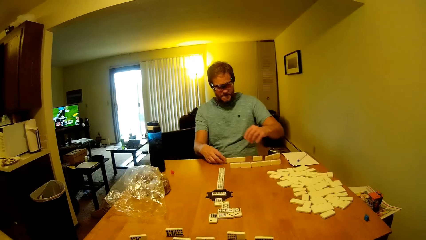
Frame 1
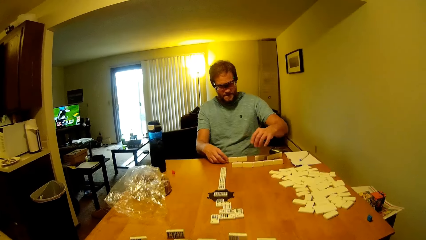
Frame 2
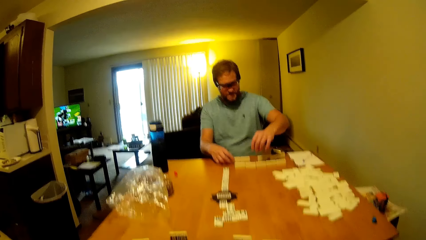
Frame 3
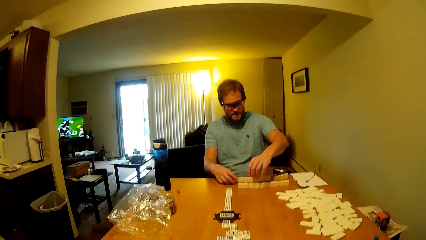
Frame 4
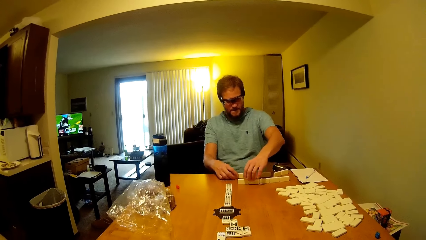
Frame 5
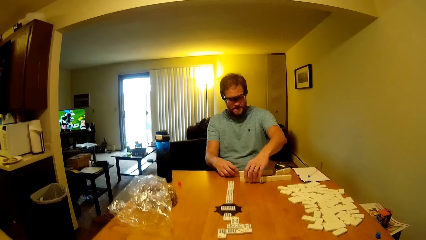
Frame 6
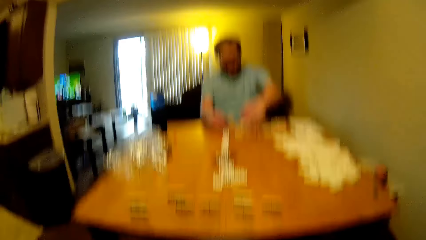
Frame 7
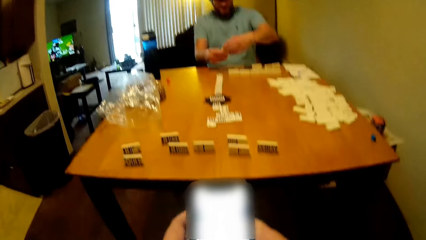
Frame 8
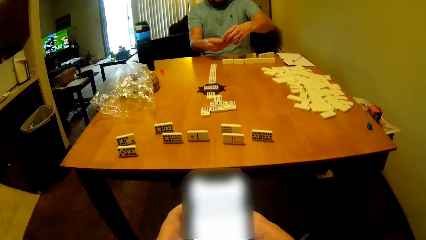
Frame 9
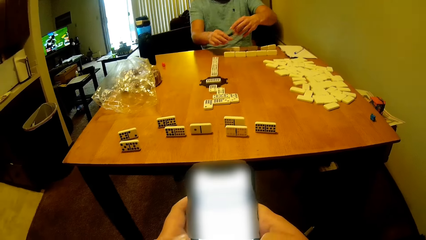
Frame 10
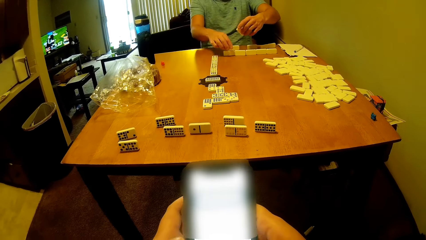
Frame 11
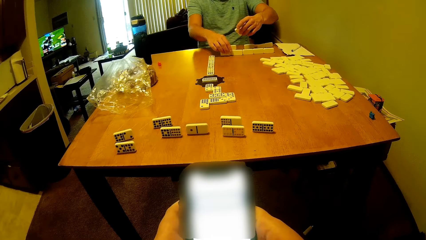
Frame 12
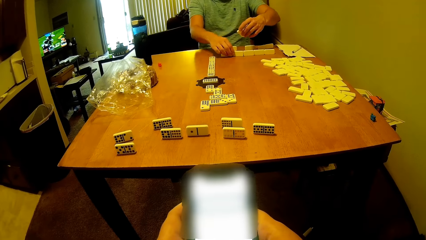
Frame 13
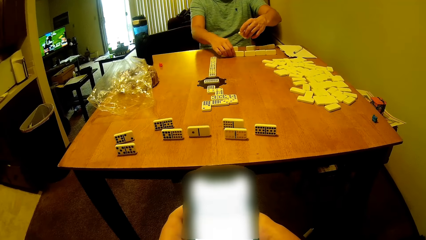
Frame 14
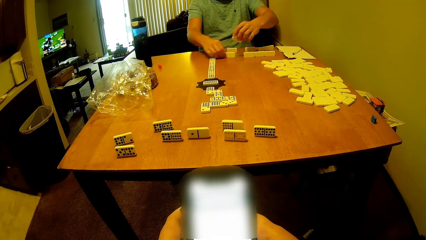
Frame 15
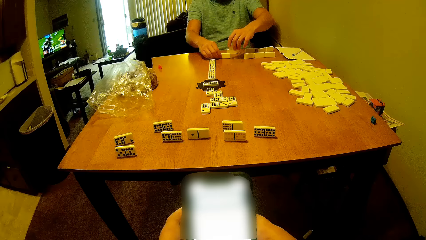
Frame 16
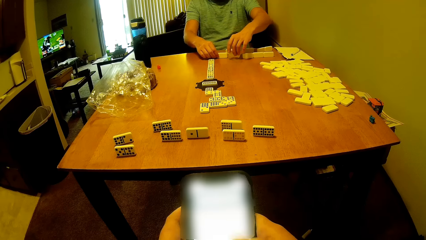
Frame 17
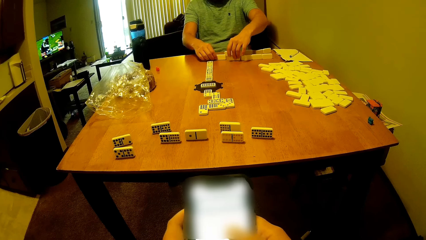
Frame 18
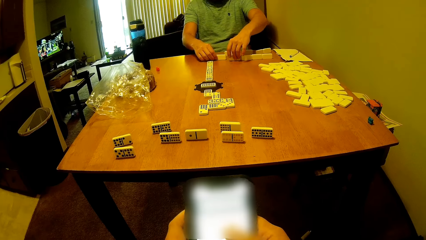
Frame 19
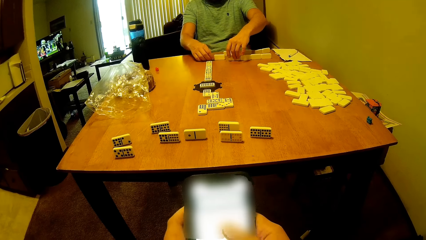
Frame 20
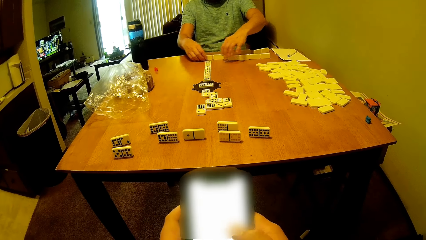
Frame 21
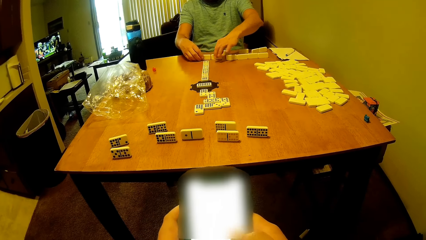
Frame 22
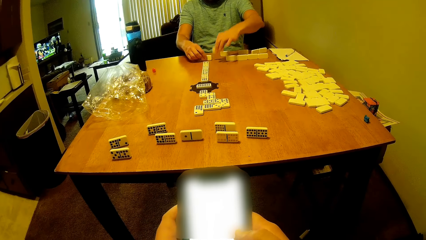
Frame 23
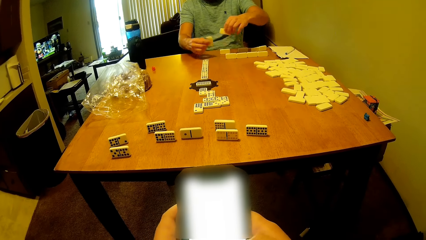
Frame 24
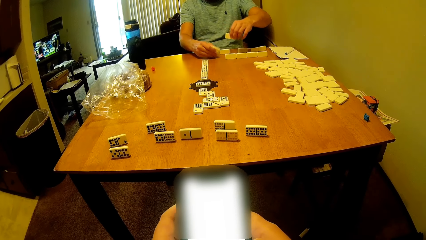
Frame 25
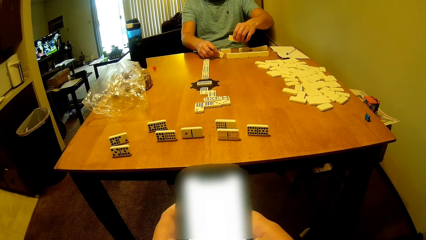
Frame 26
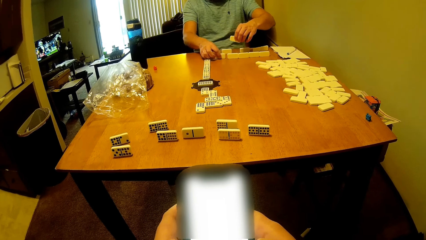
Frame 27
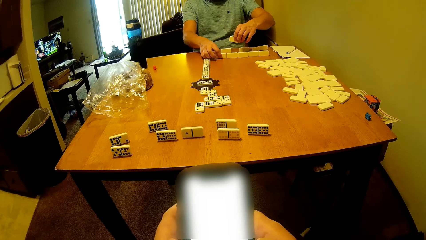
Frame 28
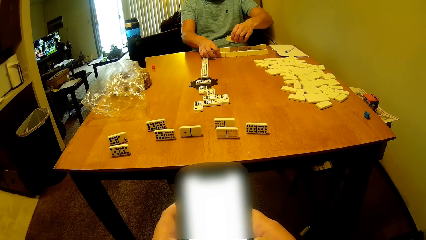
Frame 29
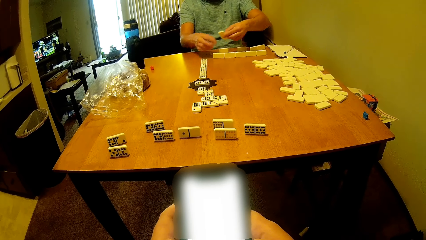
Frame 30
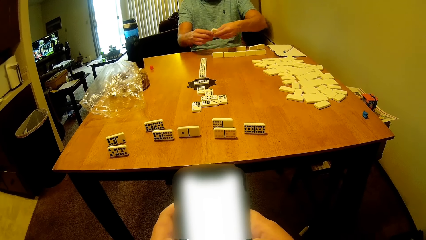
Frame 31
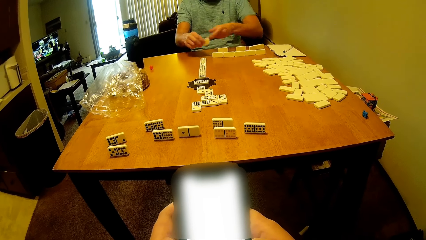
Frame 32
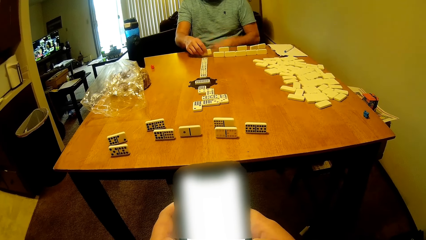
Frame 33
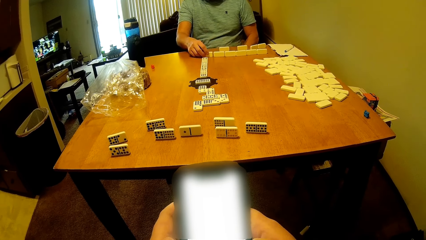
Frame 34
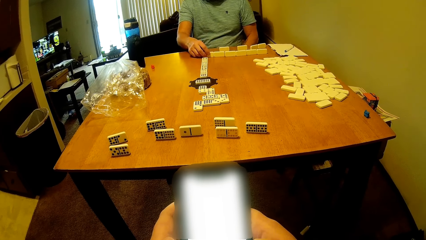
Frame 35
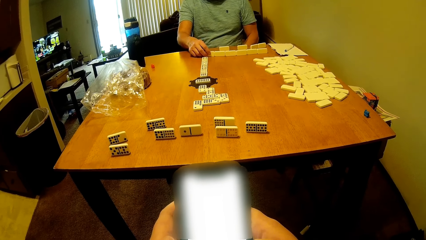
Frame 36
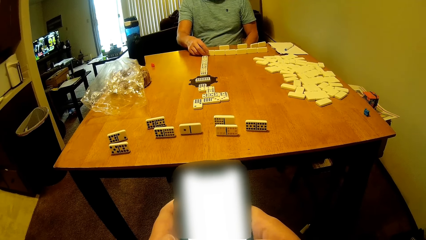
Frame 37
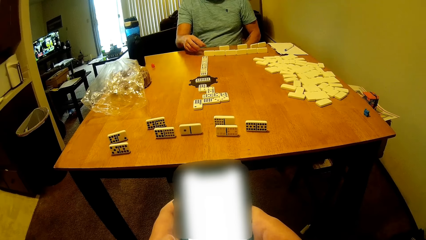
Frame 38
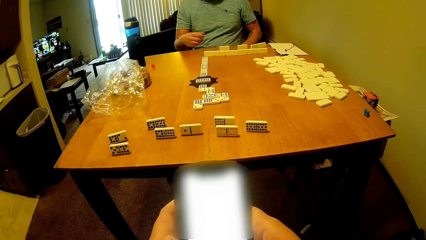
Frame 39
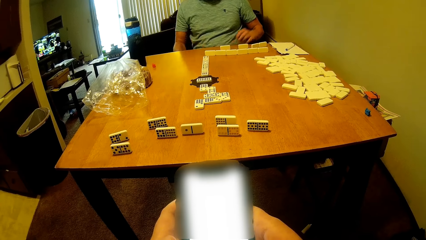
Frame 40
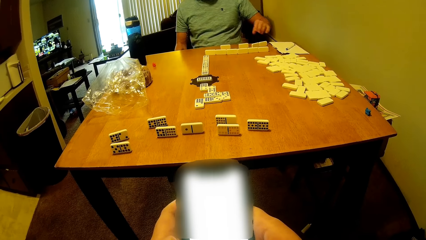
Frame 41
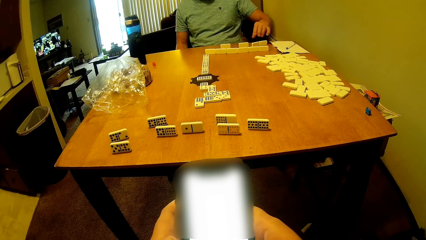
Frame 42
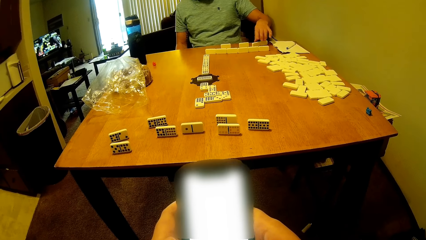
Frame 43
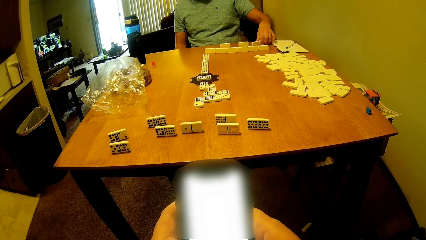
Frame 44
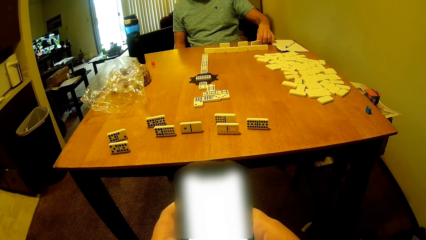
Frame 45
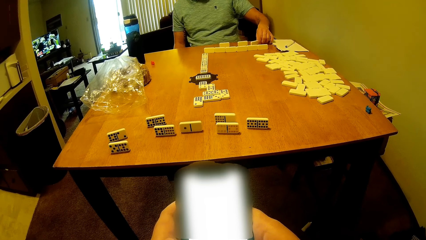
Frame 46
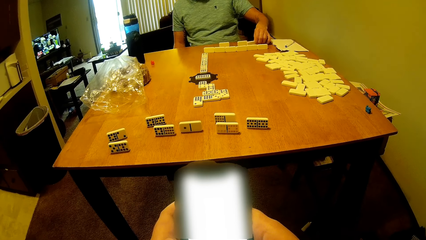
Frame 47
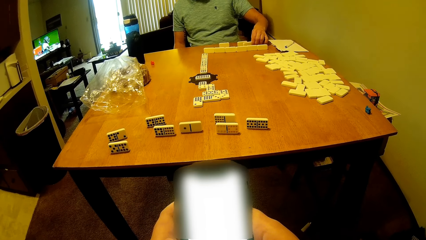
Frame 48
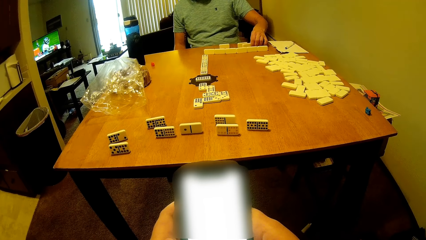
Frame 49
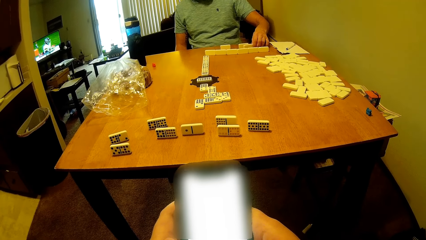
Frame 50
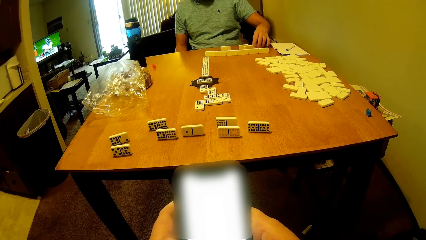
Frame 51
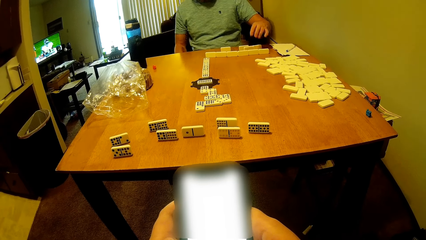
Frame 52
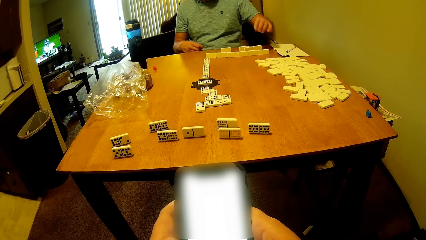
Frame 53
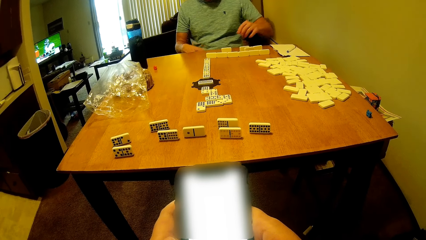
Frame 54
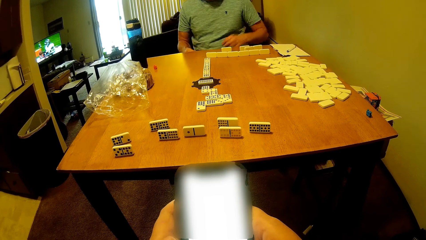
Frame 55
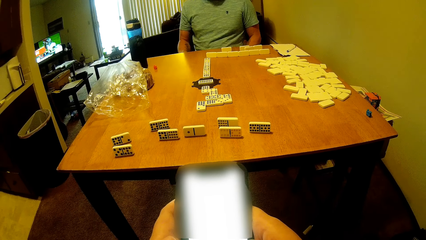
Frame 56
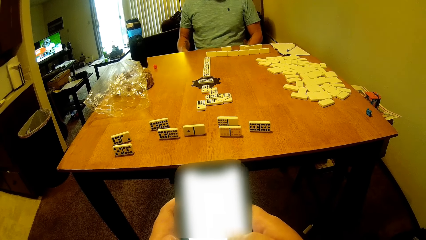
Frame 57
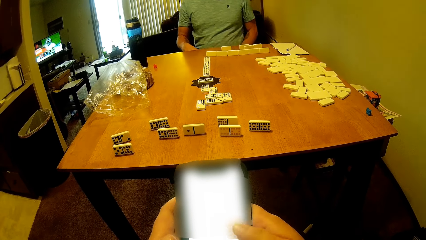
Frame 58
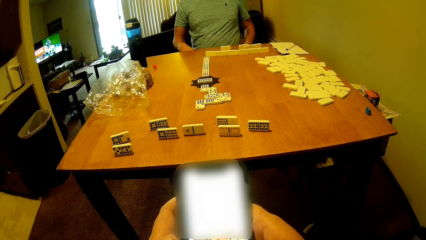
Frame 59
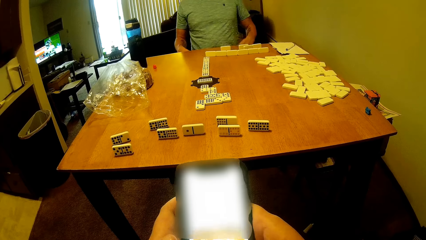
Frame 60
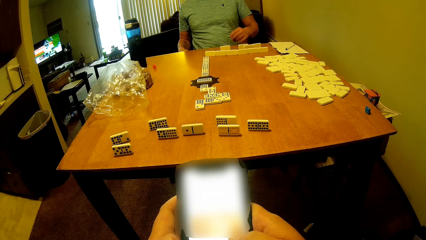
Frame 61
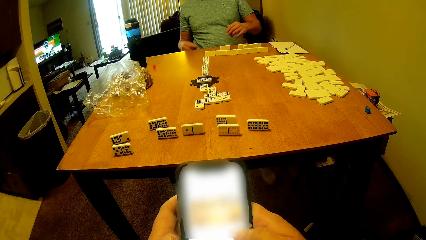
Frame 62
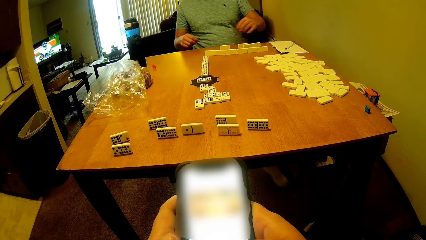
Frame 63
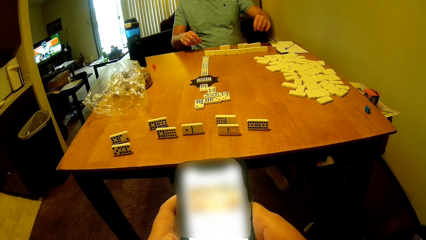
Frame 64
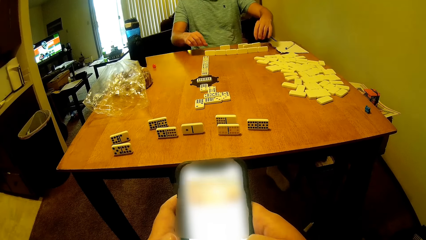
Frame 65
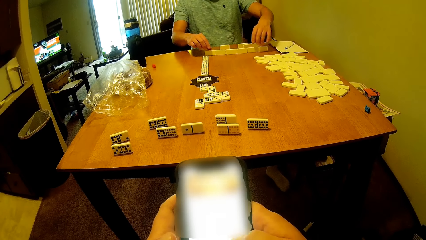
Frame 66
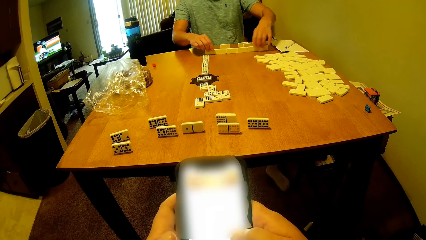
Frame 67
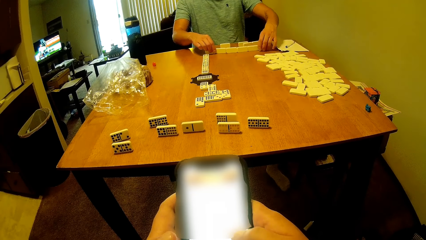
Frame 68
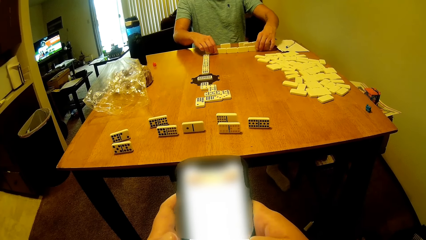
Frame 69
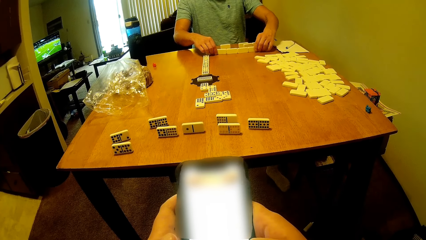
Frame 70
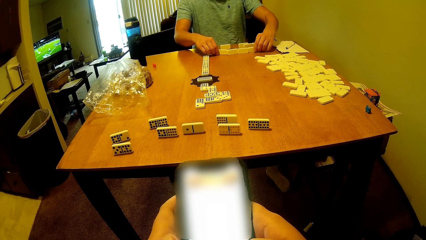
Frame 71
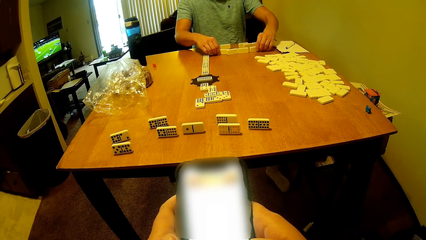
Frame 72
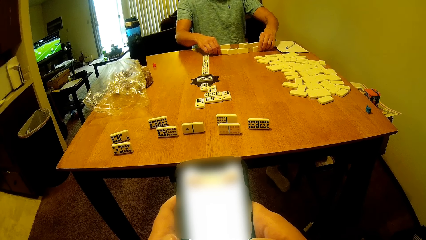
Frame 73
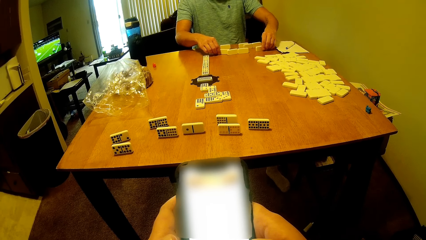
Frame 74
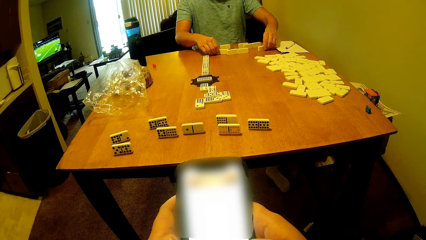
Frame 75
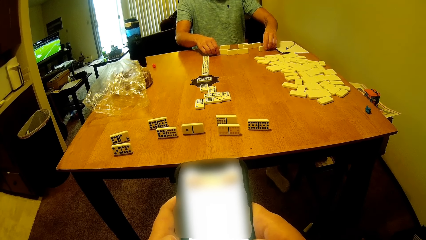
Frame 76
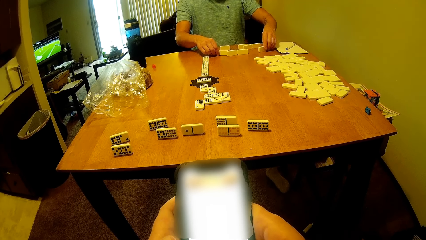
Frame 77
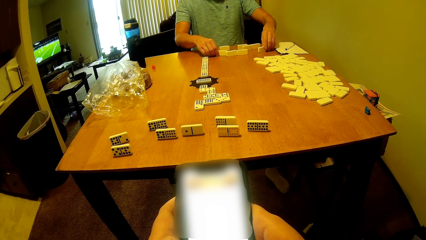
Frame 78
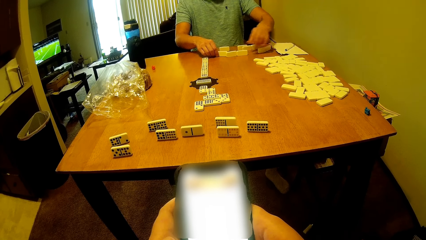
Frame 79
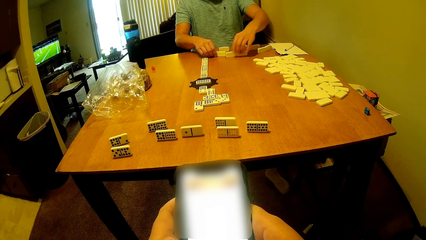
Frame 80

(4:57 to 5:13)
The camera wearer talks to a man and looks at the man. They look at the phone. The man picks the domino on the table. The camera wearer looks at the phone. The man moves the dominoes on the table. The camera wearer looks at the phone. The man puts the domino on the table. The camera wearer looks at the phone. The man picks the dominoes on the table. The man assembles the word boards. The camera wearer looks at the phone. The man puts the domino on the table. The camera wearer looks at the phone. The man puts the domino on the table. The camera wearer looks at the phone. The man moves the dominoes on the table. The camera wearer uses the phone. They look at the phone. The man moves the dominoes on the table.
